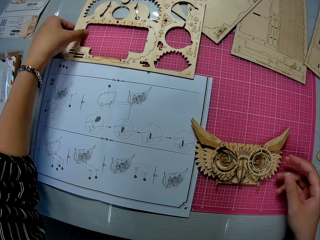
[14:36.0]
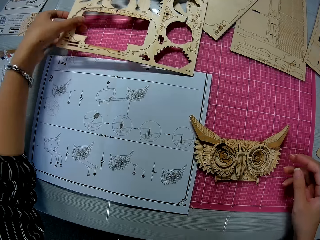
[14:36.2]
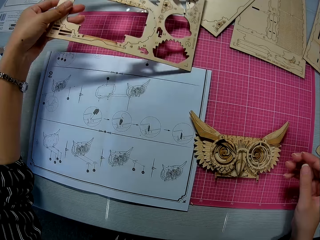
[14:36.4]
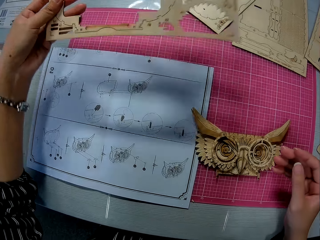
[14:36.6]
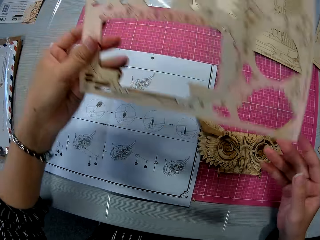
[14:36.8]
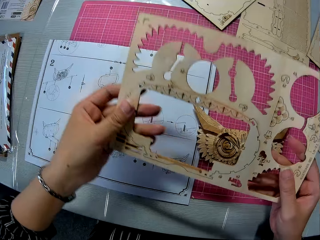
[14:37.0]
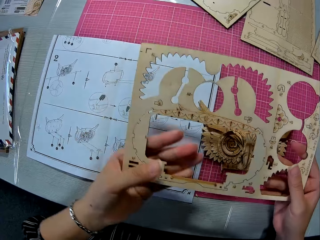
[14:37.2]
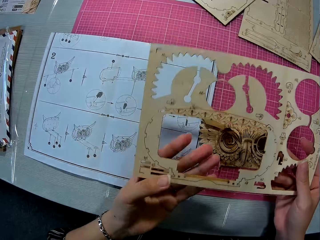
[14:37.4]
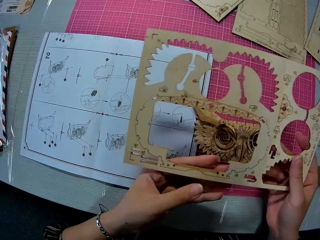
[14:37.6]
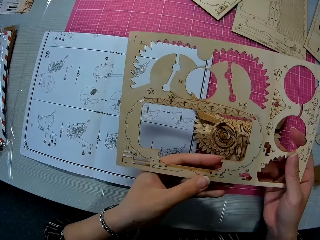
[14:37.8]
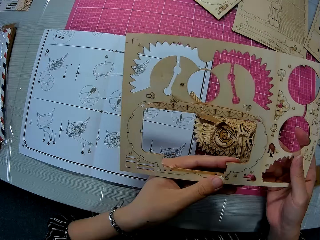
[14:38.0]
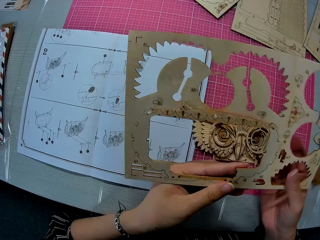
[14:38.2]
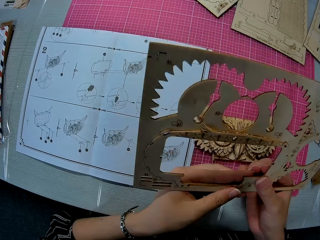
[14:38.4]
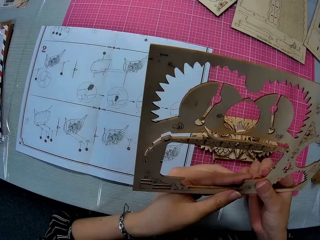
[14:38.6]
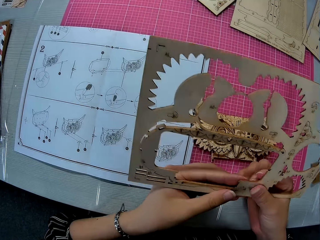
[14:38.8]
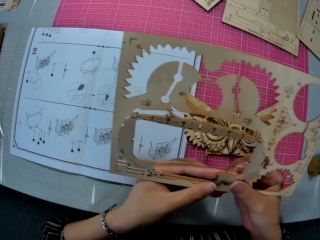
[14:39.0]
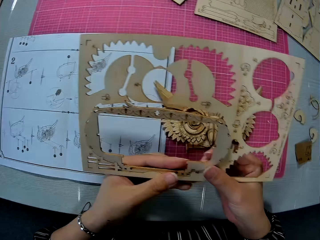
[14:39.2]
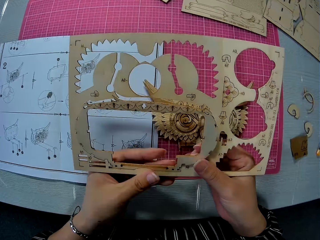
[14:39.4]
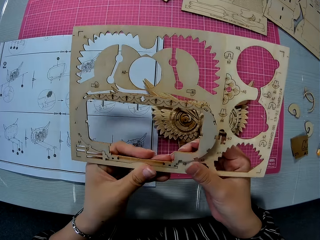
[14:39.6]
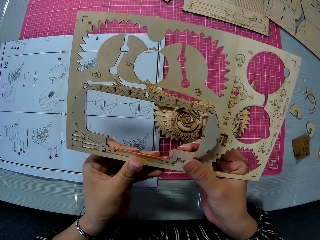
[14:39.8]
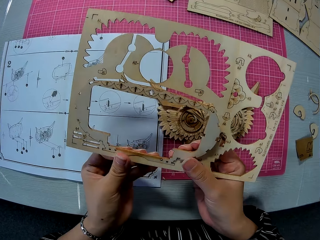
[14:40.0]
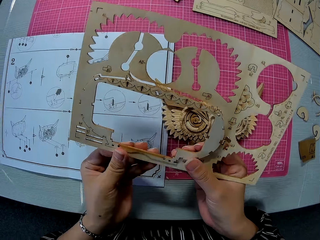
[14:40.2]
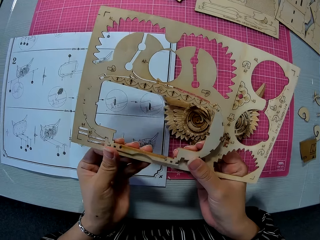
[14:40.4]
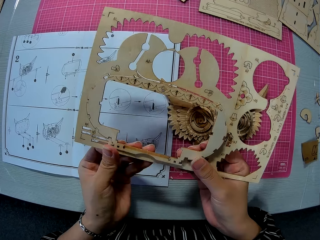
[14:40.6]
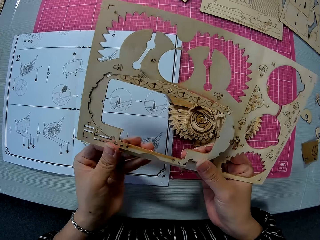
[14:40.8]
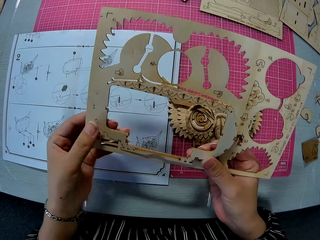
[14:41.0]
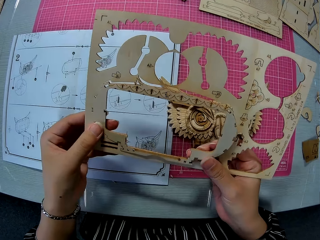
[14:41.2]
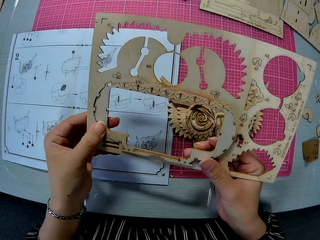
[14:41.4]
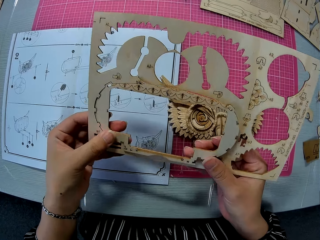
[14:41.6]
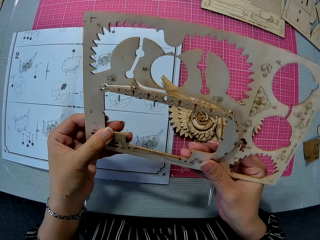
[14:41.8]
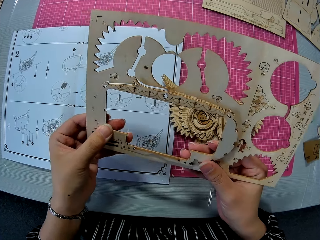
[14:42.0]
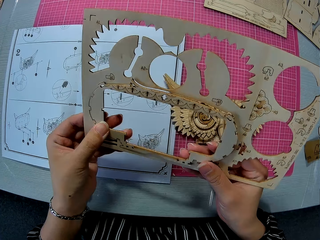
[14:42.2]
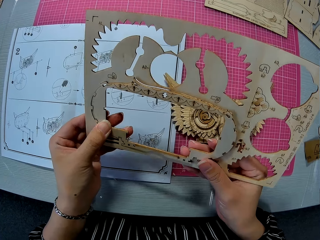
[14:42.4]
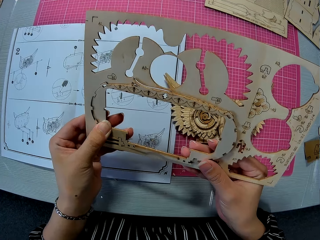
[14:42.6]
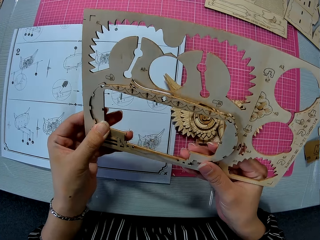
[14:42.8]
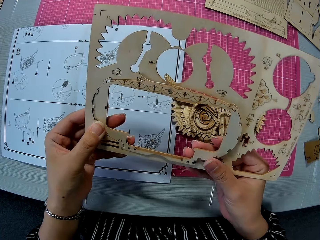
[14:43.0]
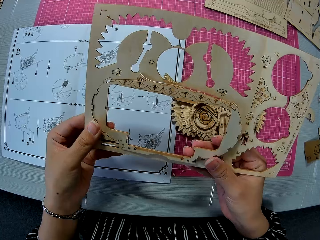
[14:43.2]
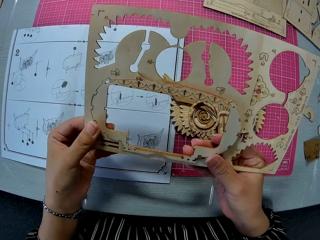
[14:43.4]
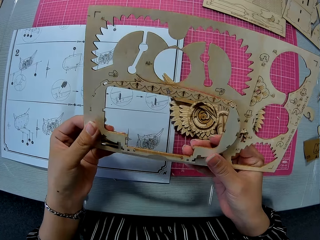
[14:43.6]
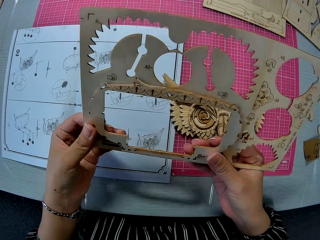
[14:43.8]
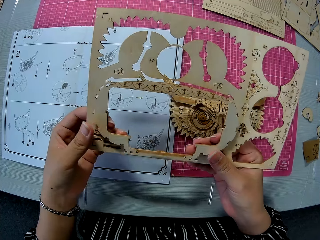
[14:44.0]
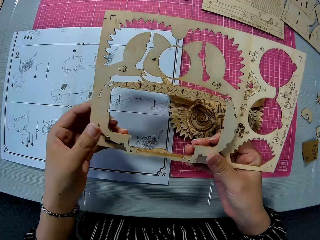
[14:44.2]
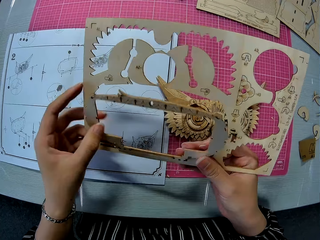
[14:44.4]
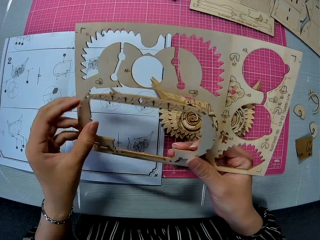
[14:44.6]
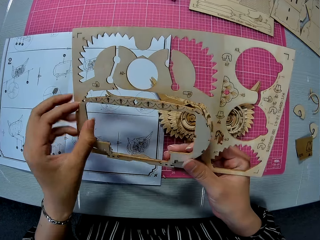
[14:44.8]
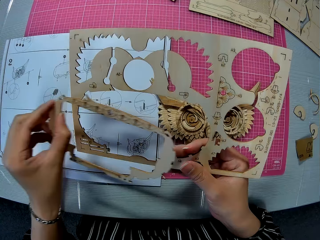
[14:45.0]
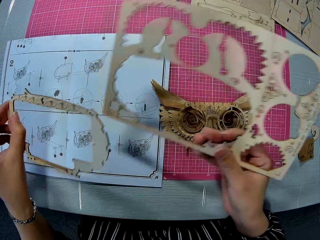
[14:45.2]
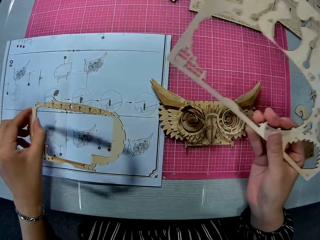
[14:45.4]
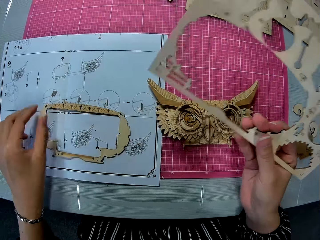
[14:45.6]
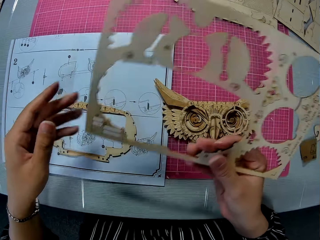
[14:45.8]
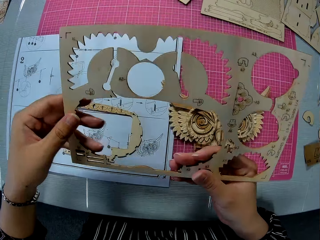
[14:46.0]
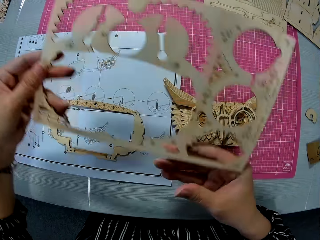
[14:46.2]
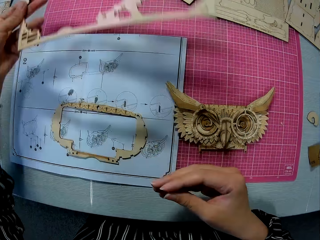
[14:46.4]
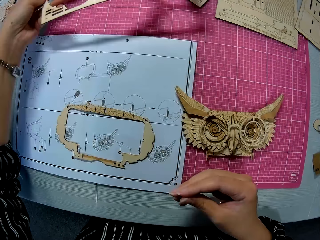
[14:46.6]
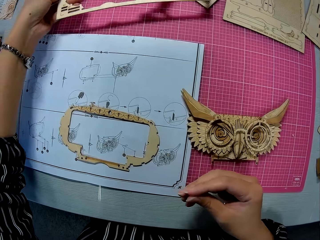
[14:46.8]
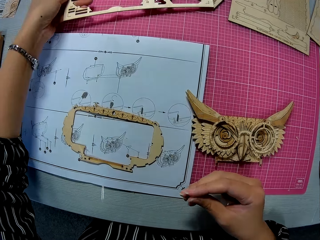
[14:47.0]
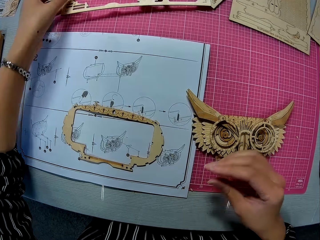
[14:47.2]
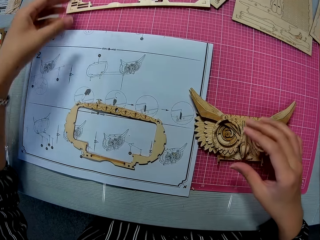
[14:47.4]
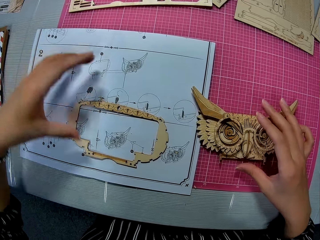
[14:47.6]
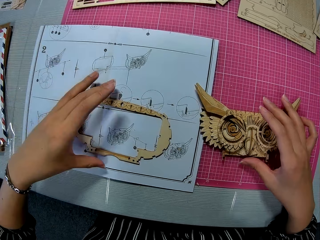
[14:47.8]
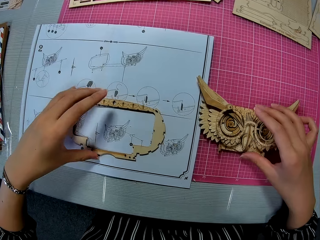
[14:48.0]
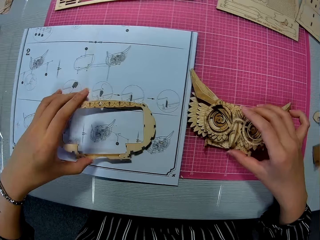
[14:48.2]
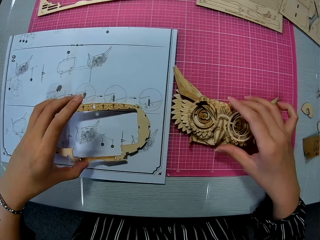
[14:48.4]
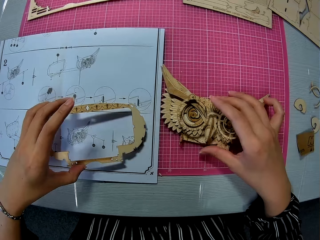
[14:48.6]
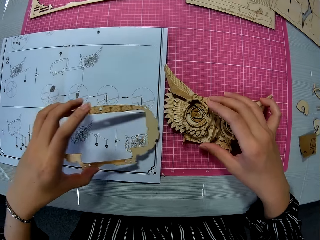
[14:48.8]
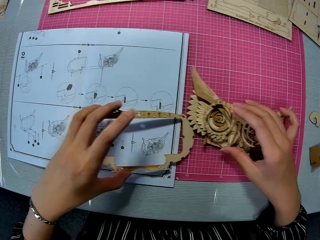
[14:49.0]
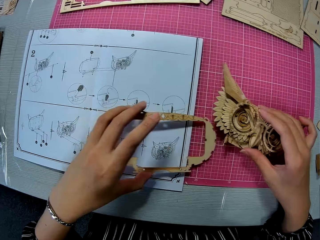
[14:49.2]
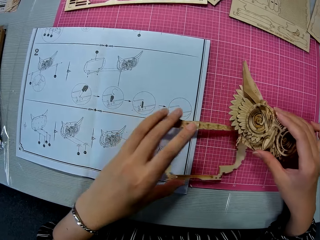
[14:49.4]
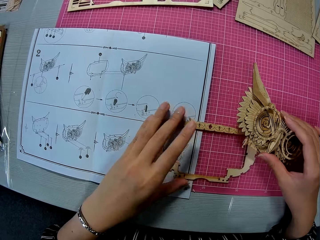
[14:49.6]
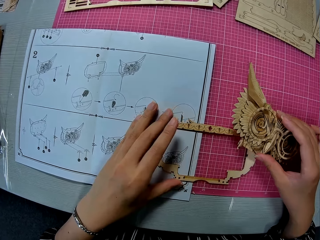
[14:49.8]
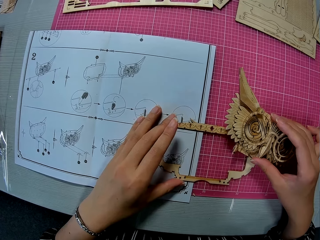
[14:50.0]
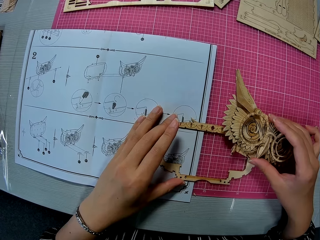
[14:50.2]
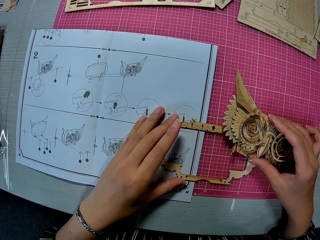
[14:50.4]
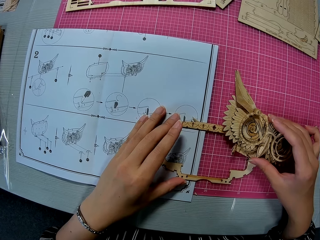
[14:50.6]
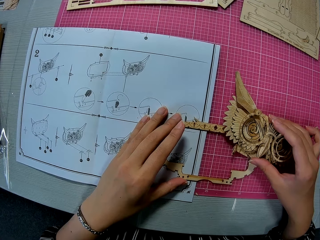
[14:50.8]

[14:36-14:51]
The camera wearer puts a part of the laser cut wood craft kit on the table. She picks up the laser cut wood craft kit or cardboard on the table. She holds the laser cut wood craft kit with her hands. She removes a piece from the cardboard. She puts a part of the laser cut wood craft kit on the table. She holds the laser cut wood craft kit with her hands. She puts the laser cut wood craft kit on the table. She lifts the craft owl. She holds a part of the laser cut wood craft kit on the table. She moves the piece.

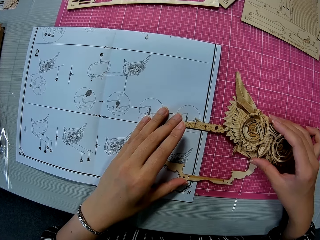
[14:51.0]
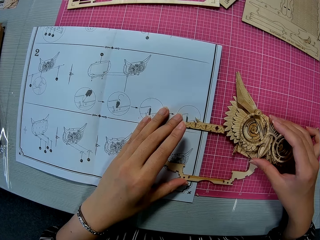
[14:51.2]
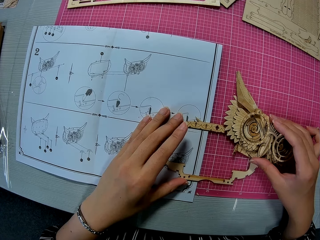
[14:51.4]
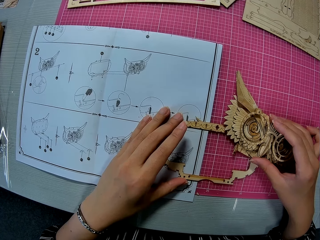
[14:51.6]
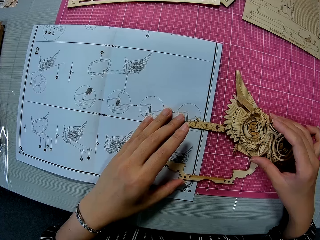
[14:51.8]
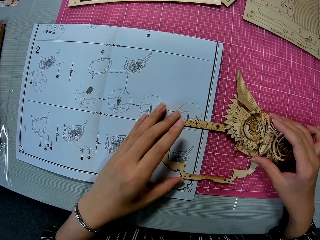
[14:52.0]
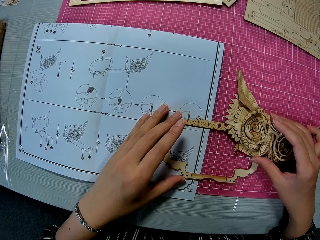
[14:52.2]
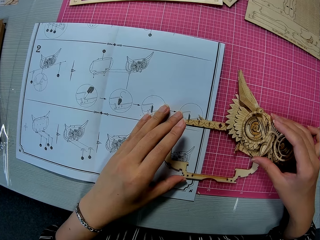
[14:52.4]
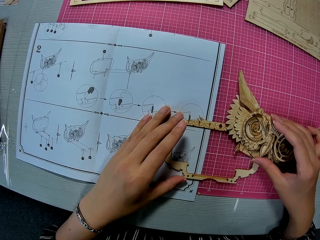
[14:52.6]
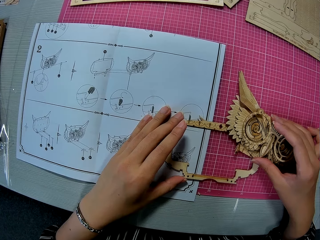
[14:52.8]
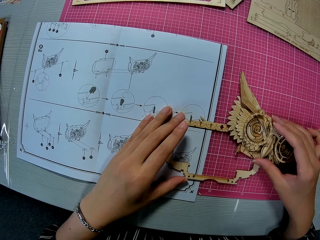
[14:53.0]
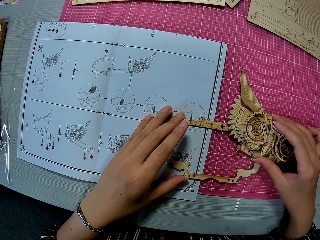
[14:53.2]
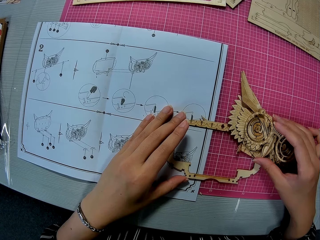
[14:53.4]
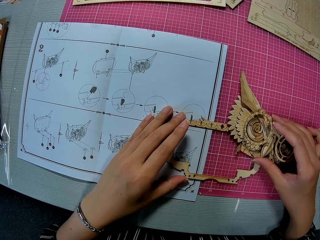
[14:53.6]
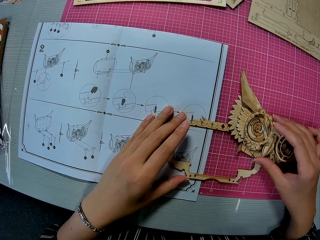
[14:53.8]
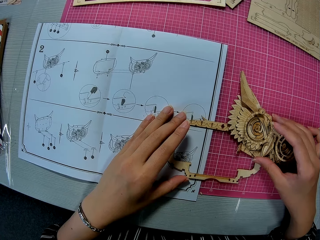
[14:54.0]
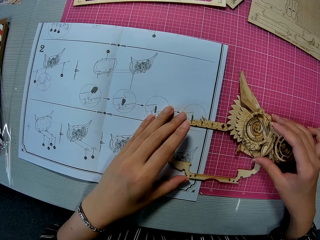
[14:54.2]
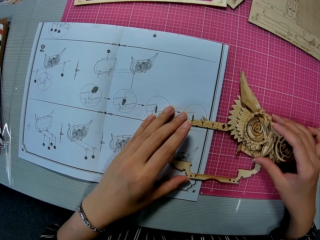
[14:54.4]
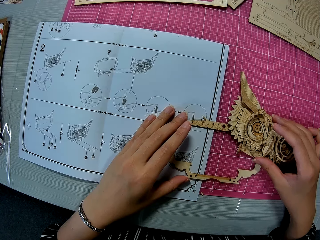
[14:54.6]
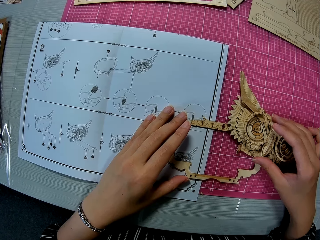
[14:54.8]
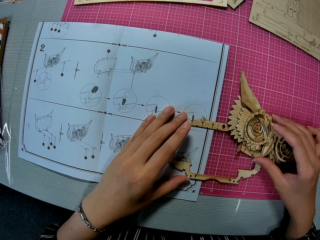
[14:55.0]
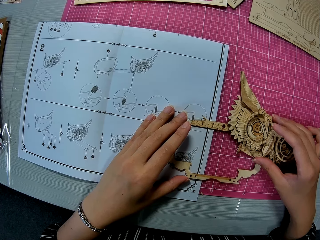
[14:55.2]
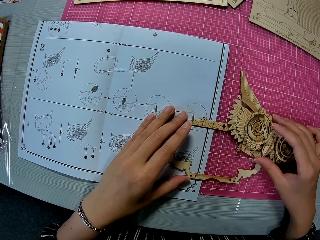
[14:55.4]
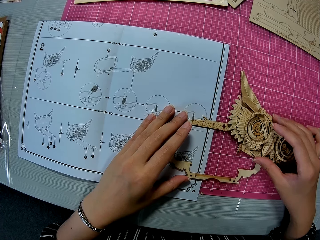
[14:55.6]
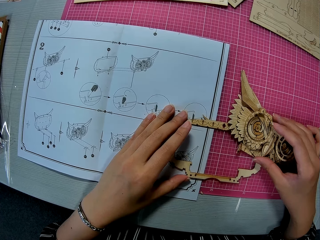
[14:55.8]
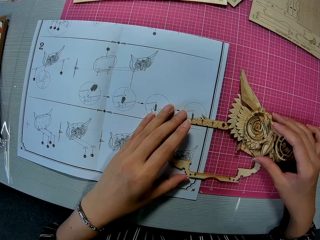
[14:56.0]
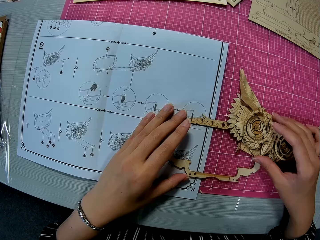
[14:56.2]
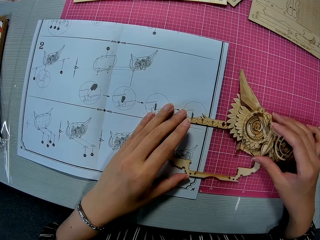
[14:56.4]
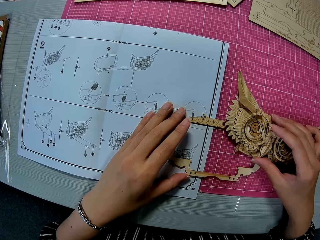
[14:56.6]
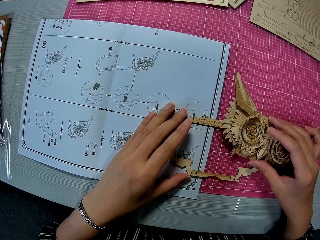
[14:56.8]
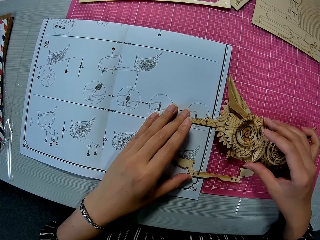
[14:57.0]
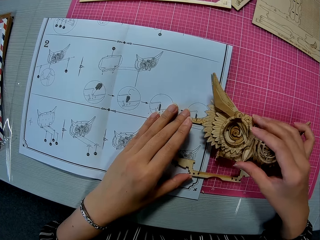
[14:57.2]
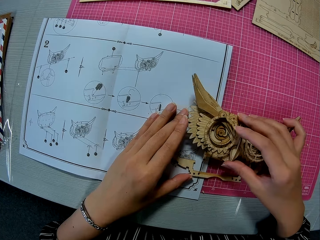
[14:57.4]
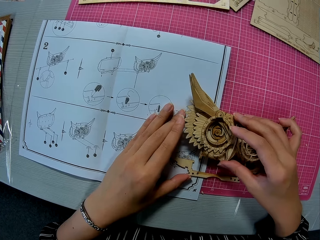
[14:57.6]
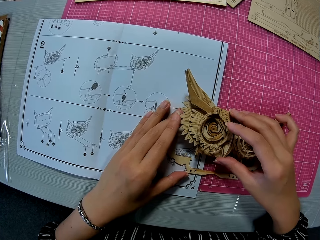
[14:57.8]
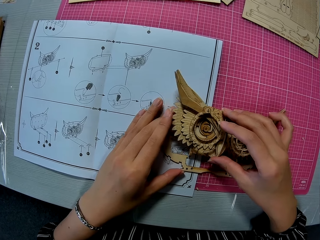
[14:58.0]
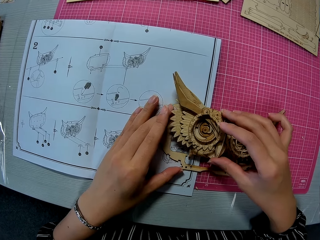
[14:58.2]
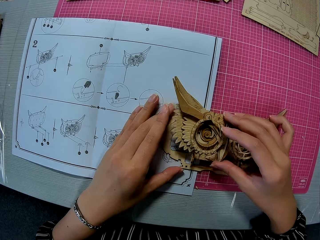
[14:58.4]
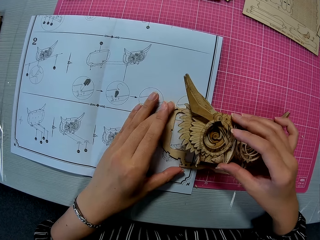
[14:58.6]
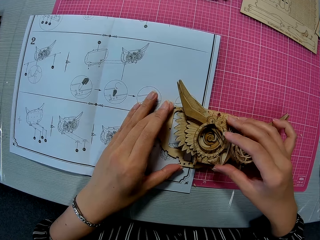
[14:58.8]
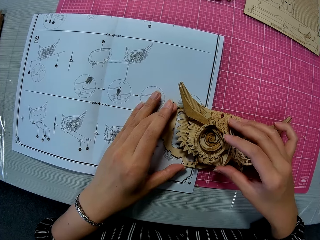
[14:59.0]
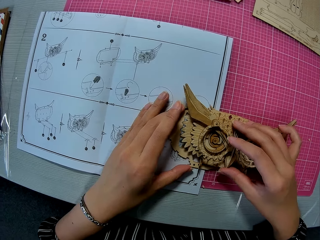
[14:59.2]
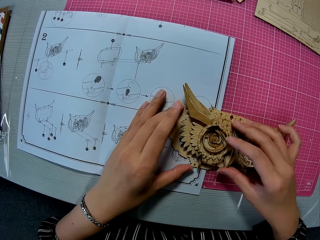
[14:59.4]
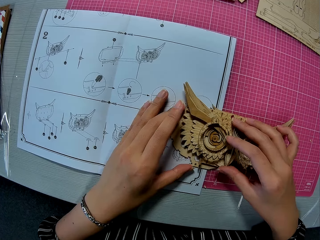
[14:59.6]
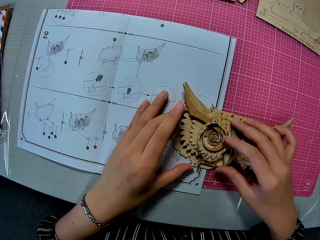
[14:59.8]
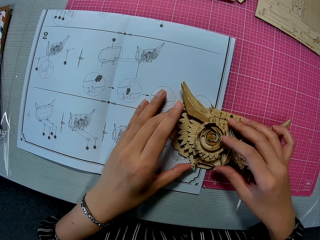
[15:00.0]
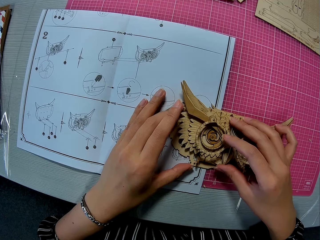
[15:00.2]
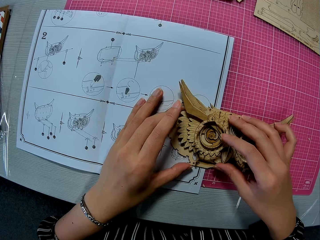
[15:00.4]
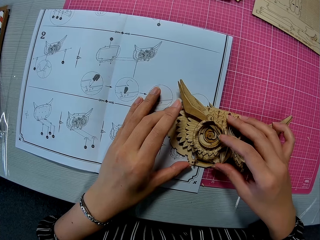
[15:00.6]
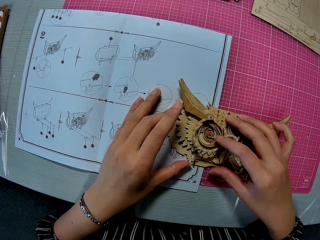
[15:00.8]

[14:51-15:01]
The camera wearer fits the piece to the craft owl.
